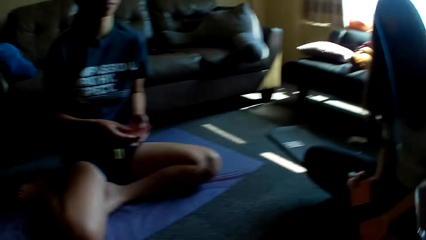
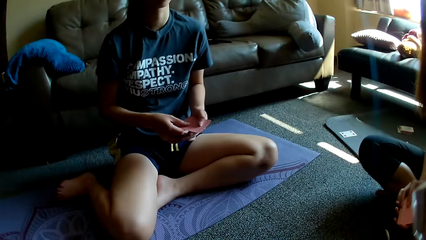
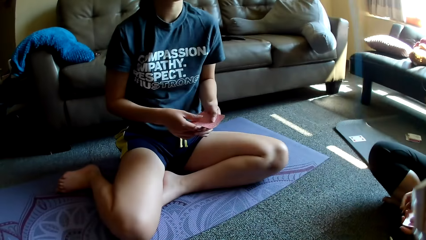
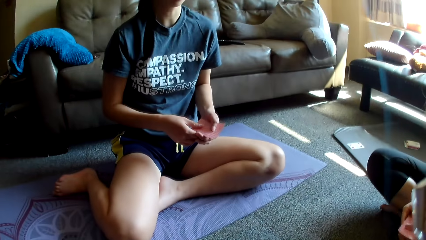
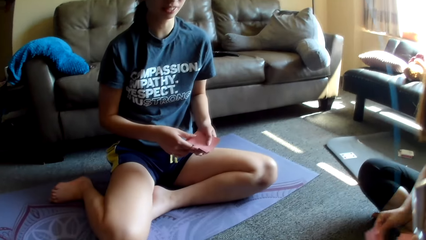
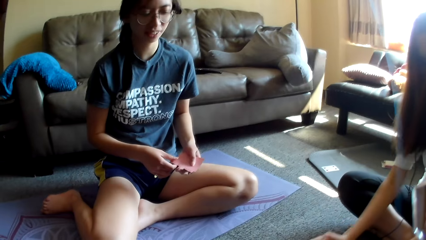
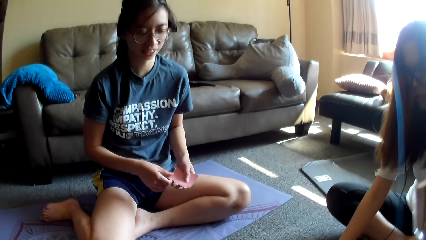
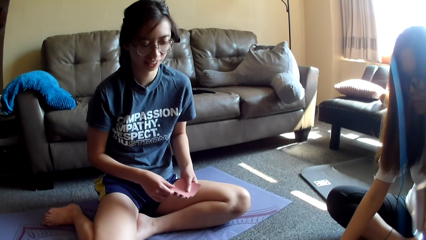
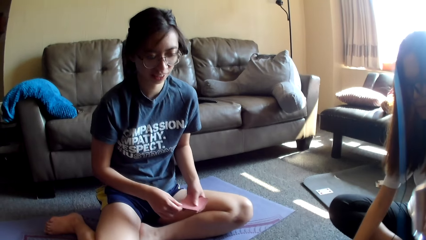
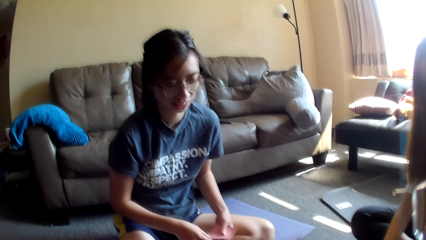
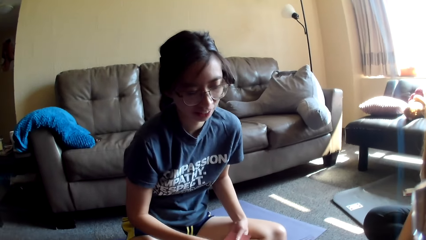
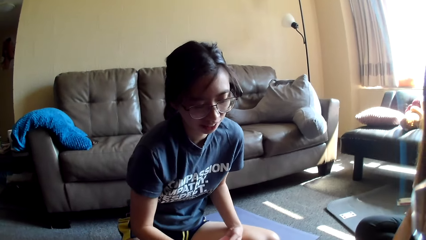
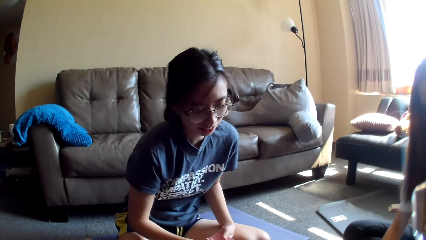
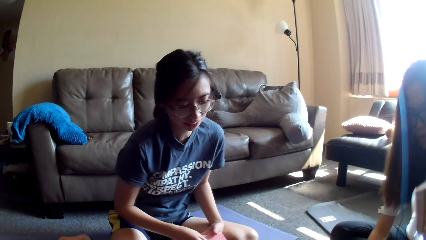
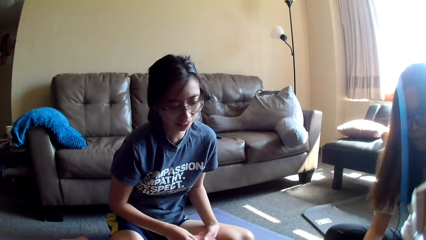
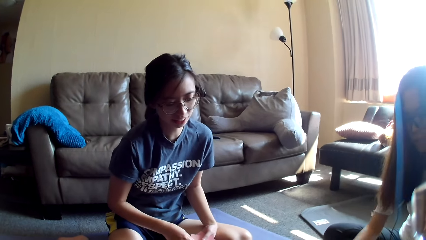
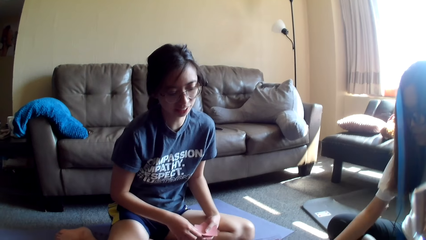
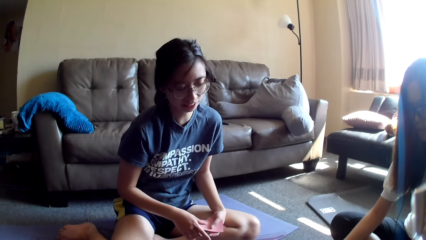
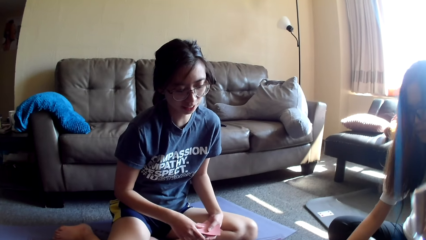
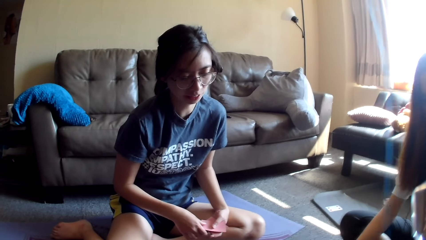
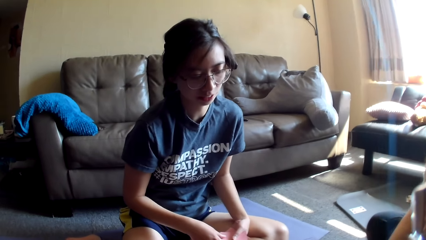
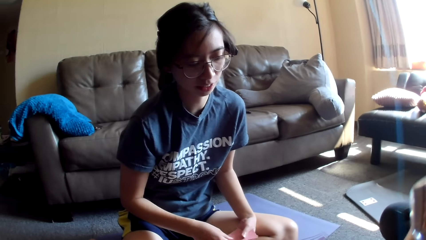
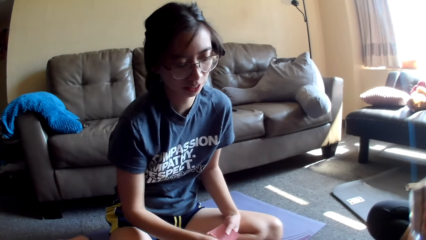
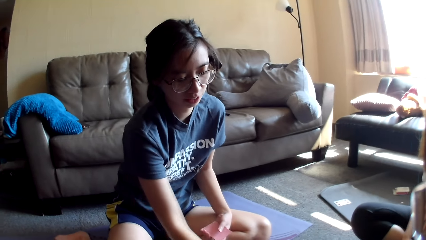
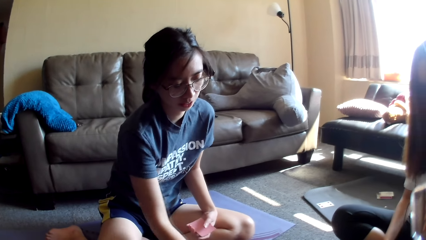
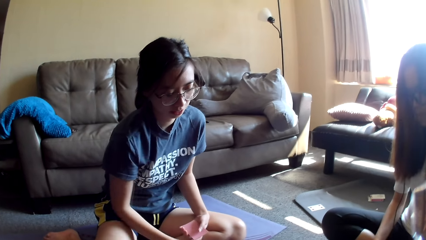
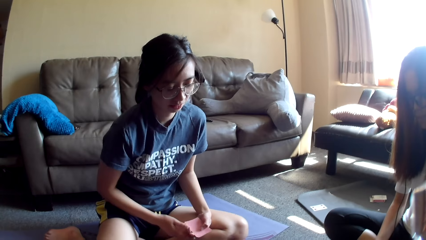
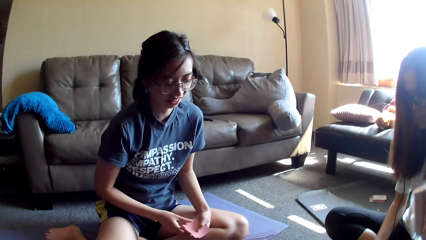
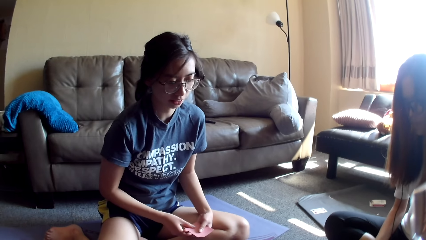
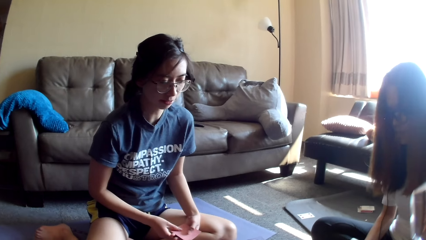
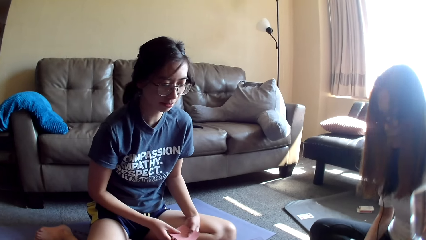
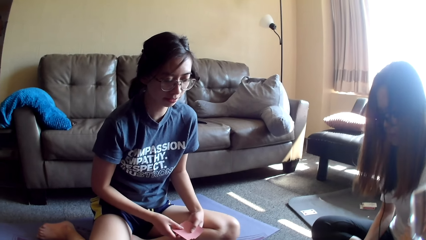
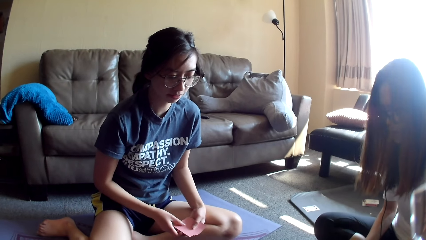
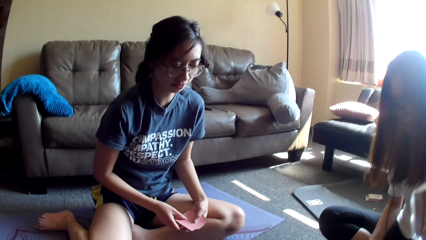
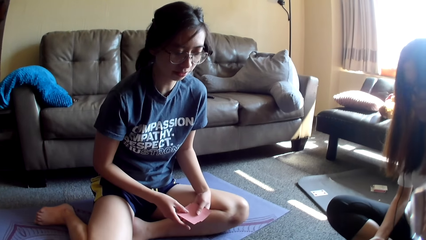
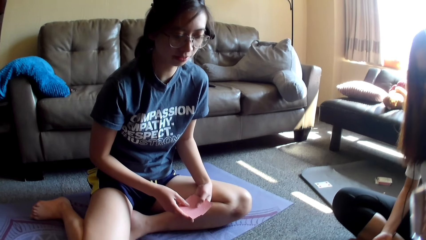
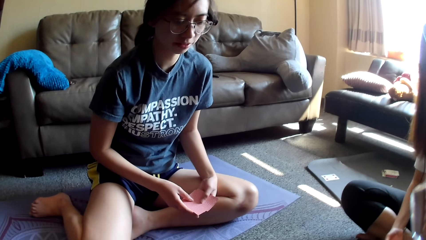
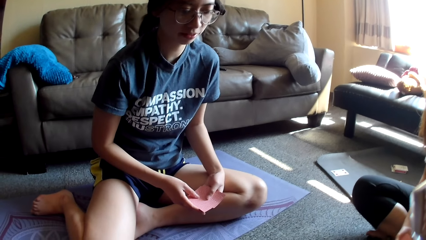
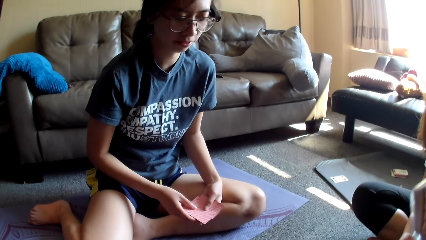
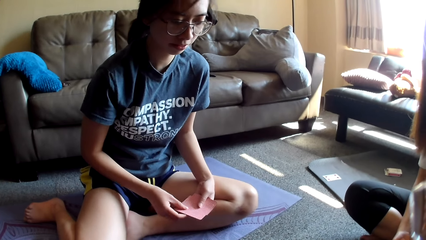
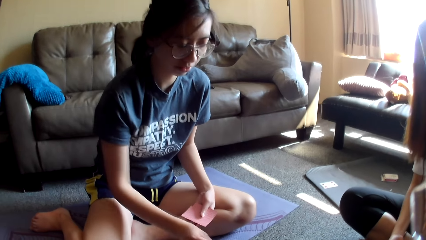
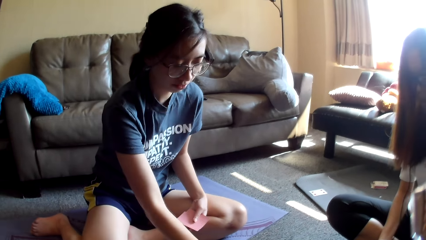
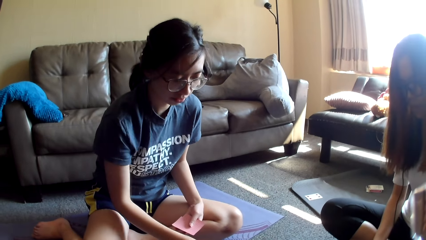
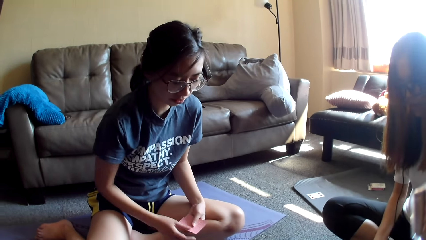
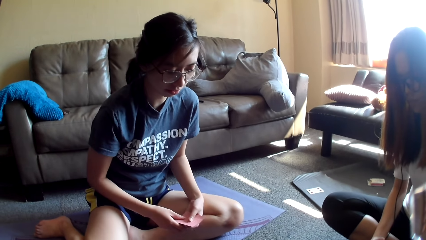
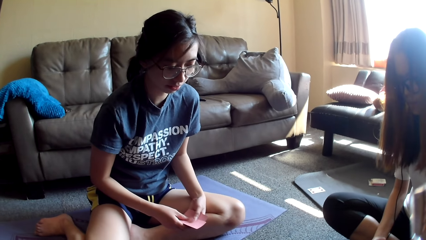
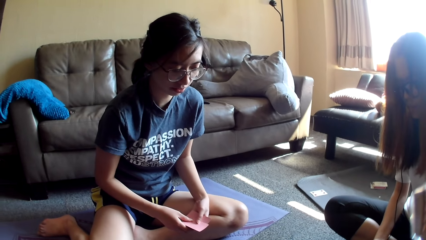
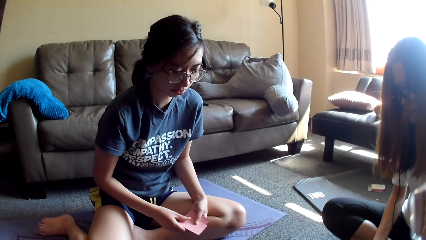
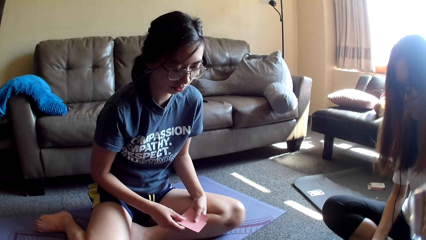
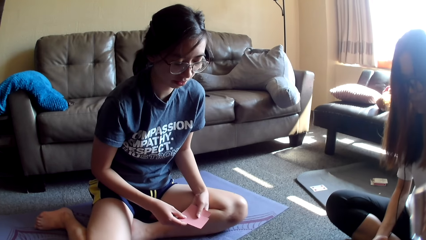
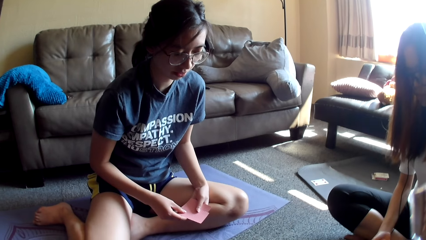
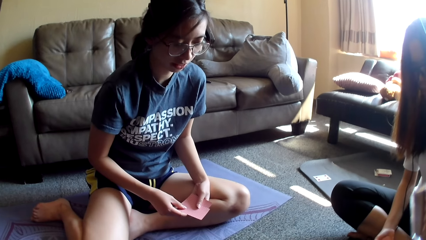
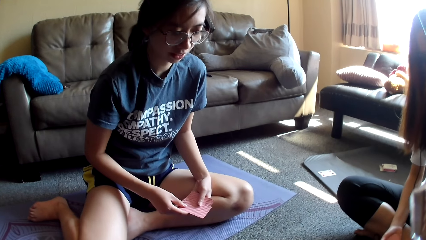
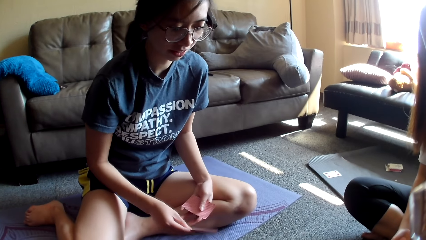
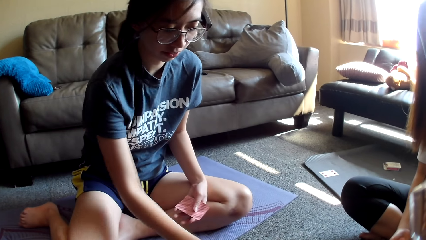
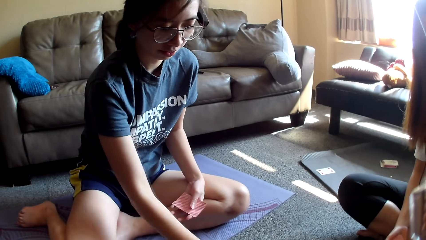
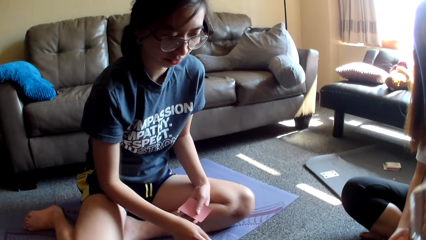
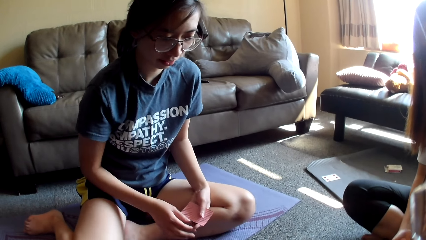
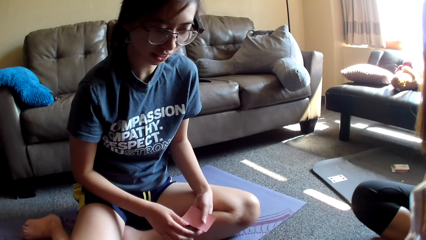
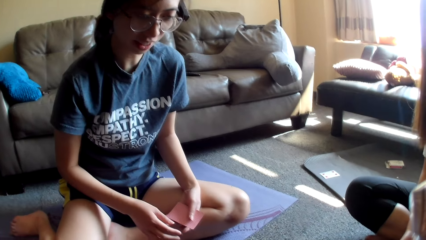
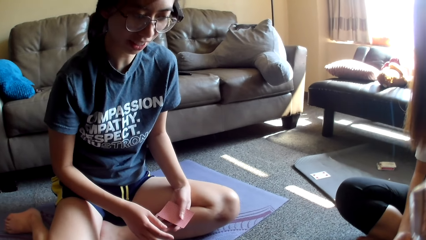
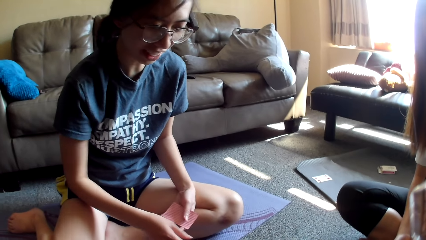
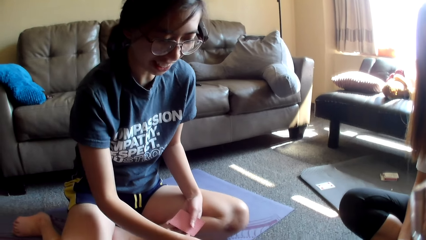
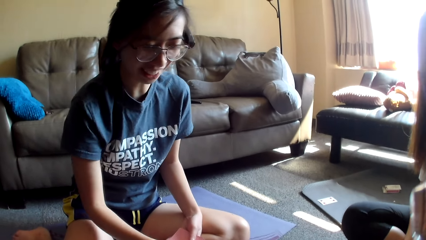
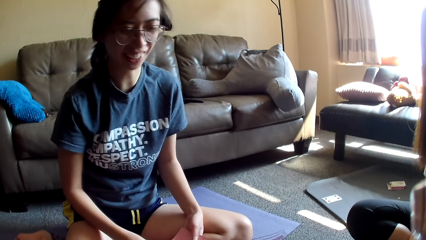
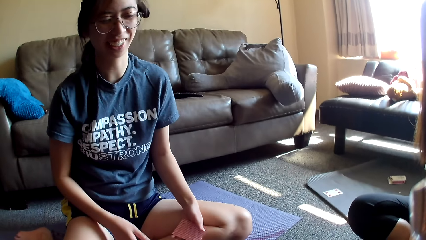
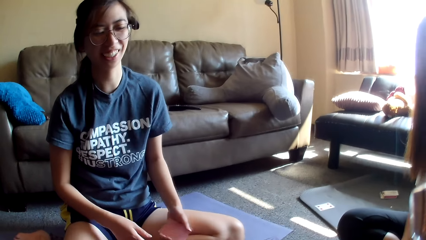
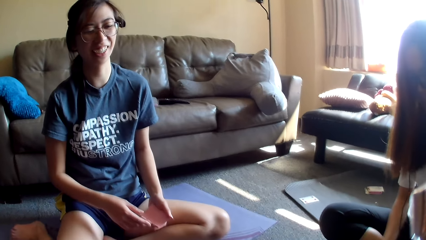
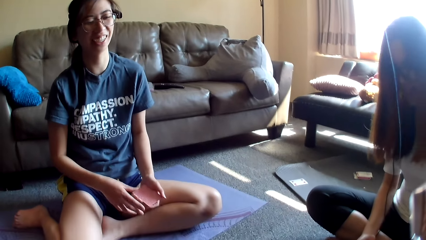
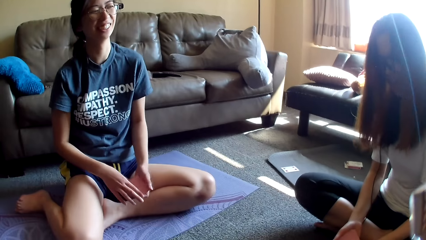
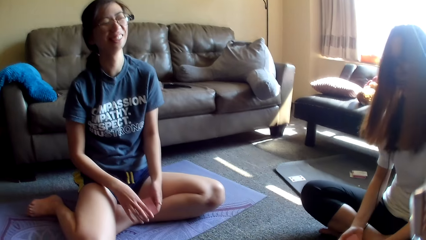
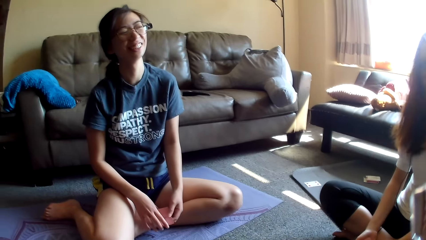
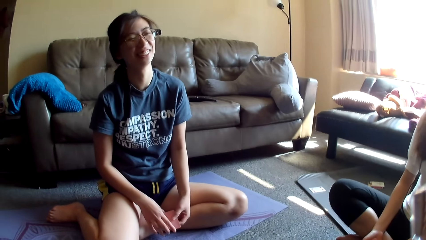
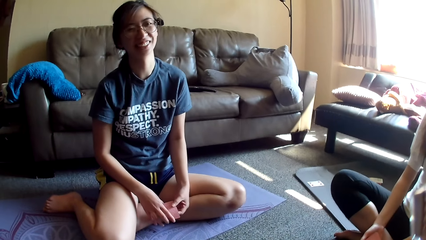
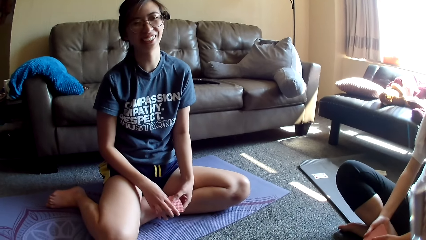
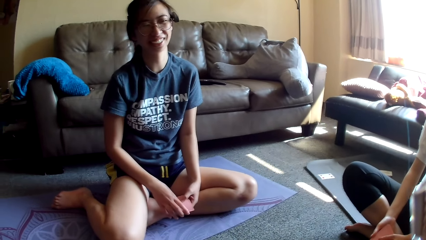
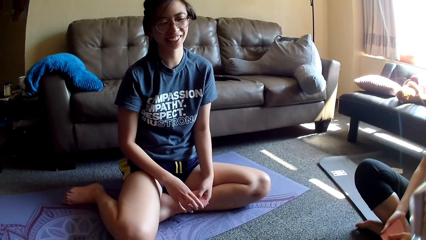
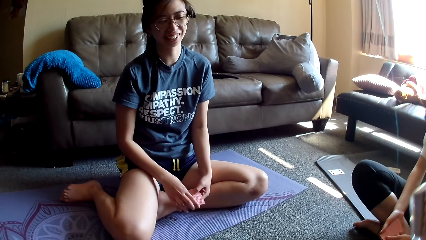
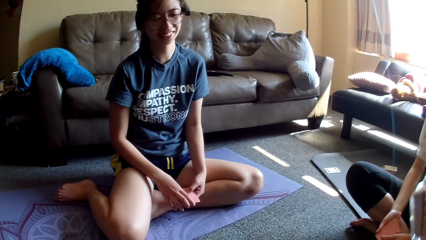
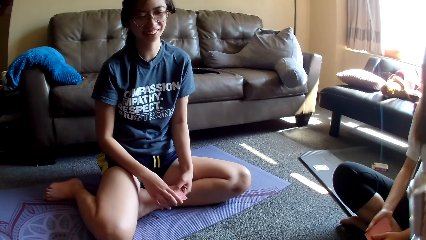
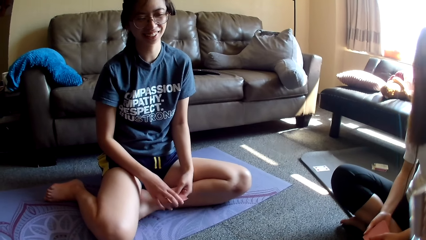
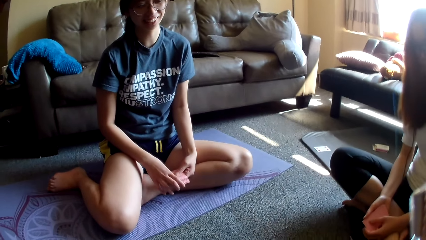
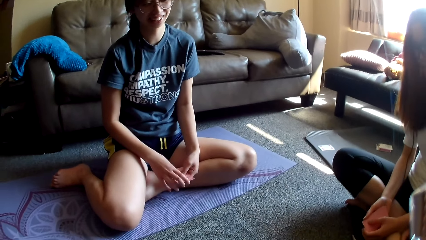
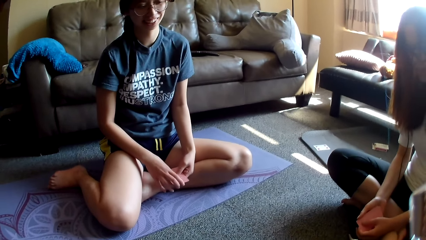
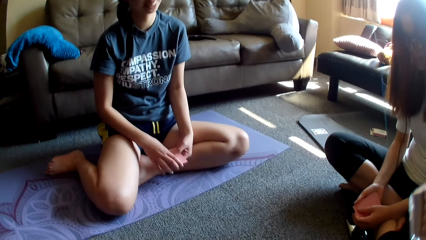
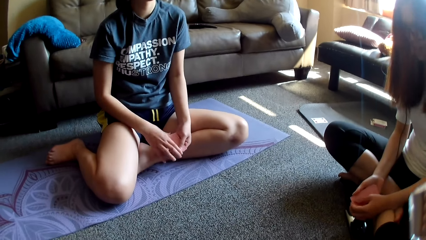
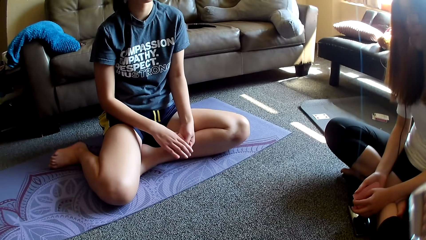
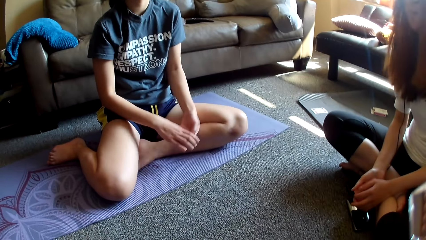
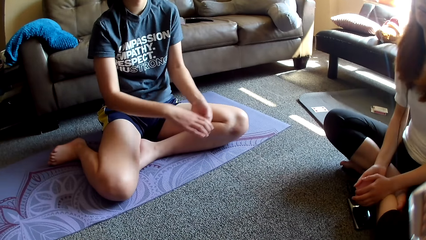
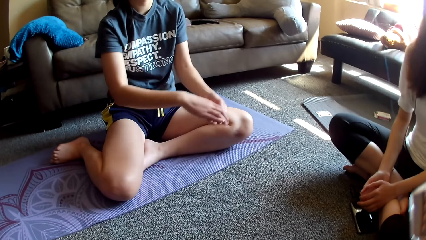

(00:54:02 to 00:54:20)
The camera wearer looks around. The other lady touches the cards and drops the card game. The first lady drops the card game. The other lady moves a hand. The first lady leans forwards. The first lady drops the card game, holds the card game, picks up the card game and places the card on the floor. The first lady holds the card game. The other lady holds the card game. The first lady picks up the card game and places the card on the floor. The first lady moves a hand, holds the cards and moves the cards.
